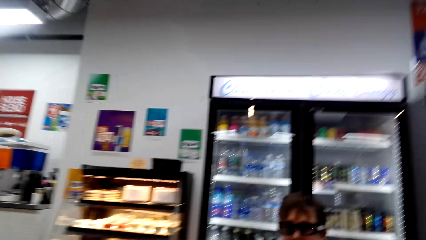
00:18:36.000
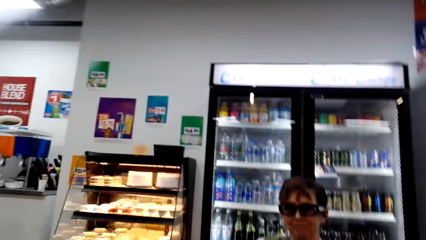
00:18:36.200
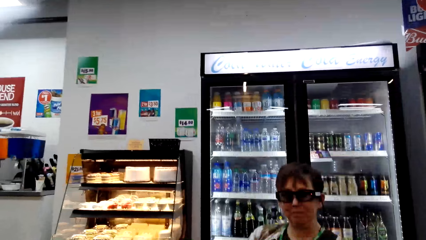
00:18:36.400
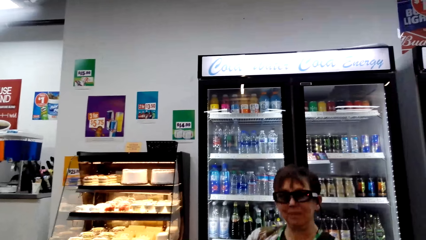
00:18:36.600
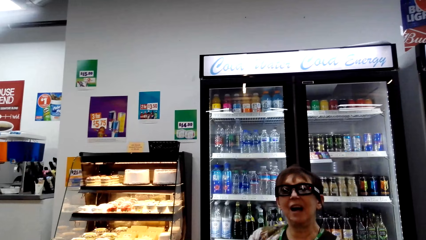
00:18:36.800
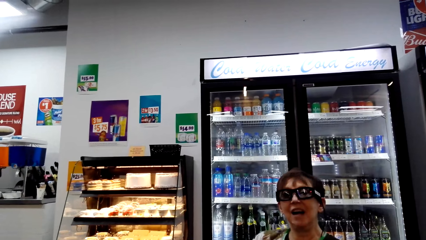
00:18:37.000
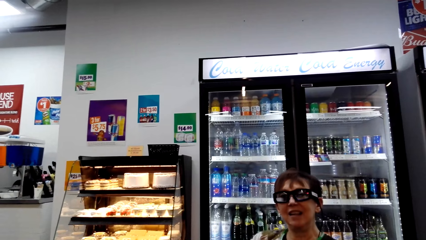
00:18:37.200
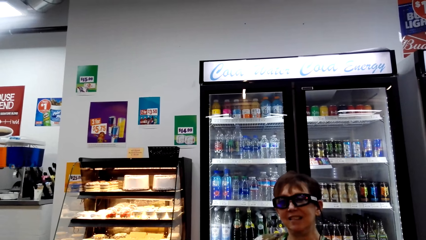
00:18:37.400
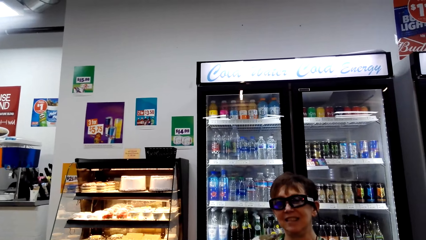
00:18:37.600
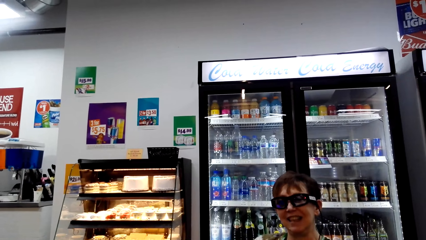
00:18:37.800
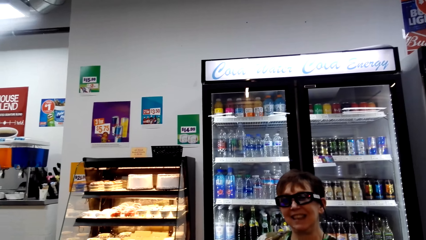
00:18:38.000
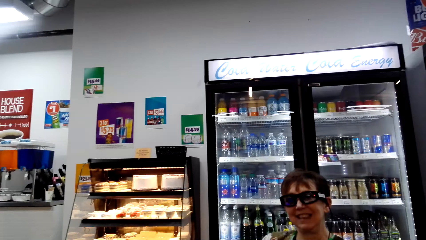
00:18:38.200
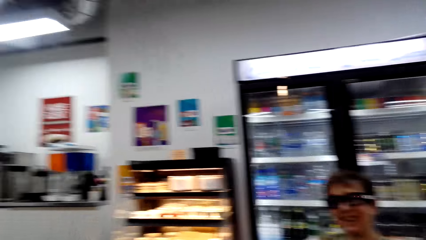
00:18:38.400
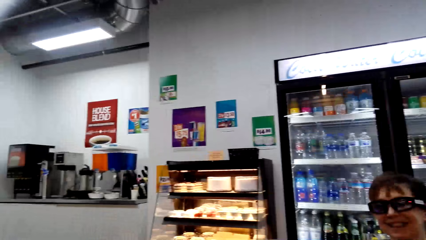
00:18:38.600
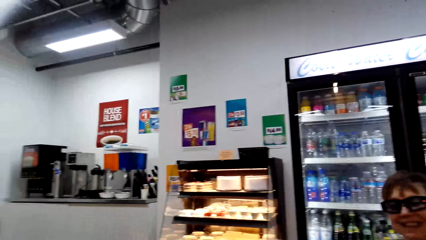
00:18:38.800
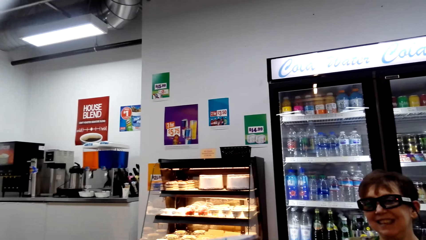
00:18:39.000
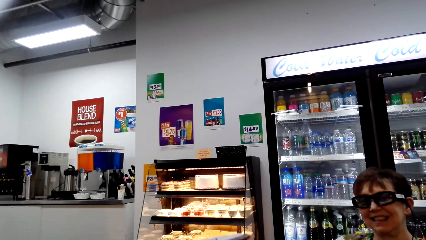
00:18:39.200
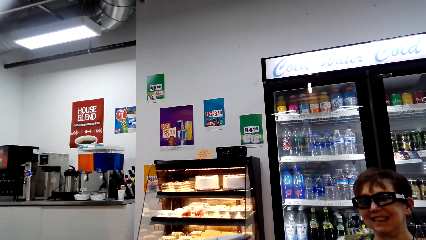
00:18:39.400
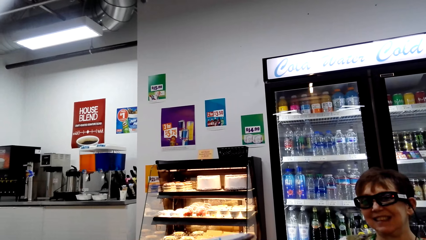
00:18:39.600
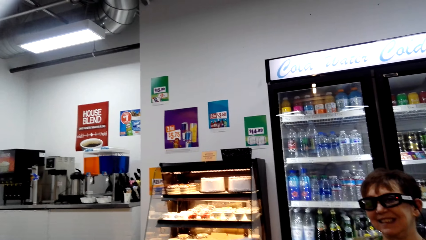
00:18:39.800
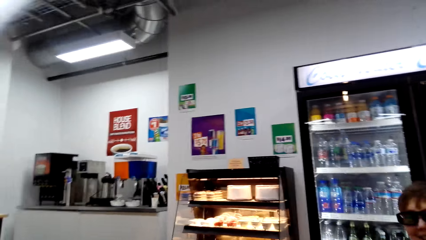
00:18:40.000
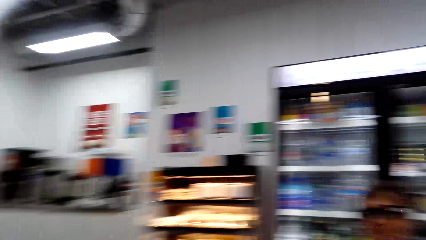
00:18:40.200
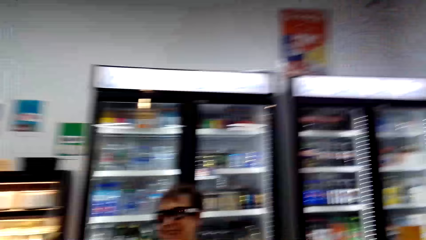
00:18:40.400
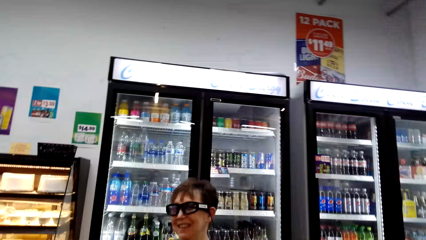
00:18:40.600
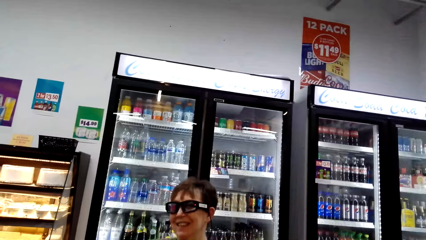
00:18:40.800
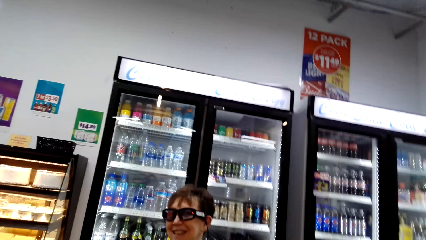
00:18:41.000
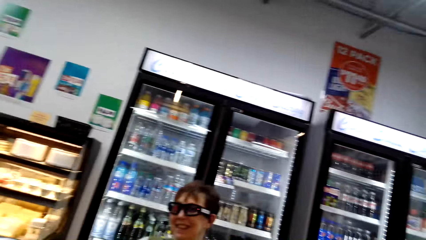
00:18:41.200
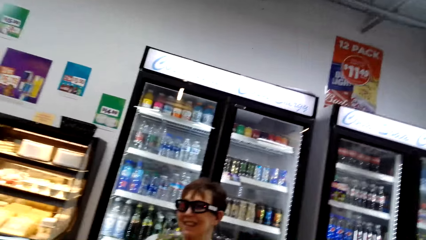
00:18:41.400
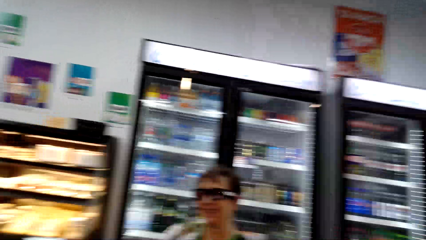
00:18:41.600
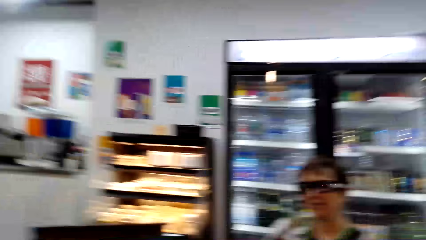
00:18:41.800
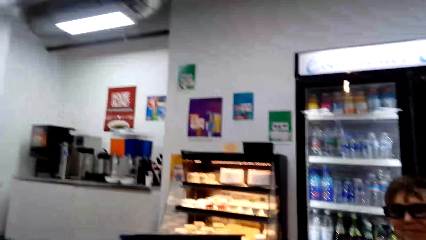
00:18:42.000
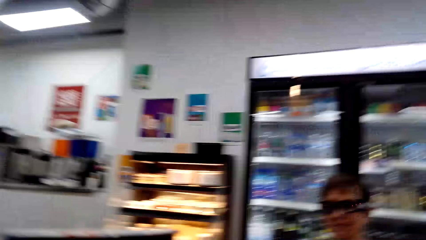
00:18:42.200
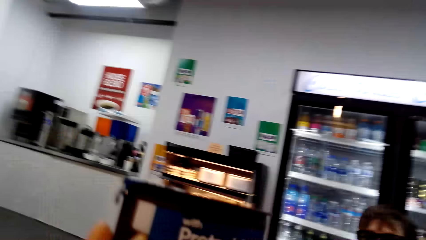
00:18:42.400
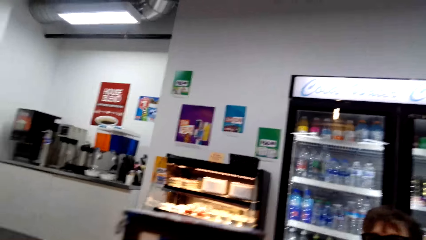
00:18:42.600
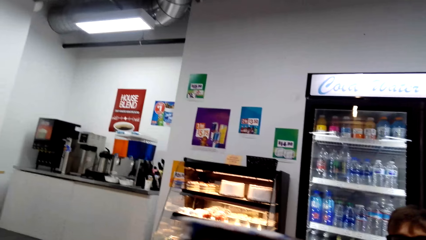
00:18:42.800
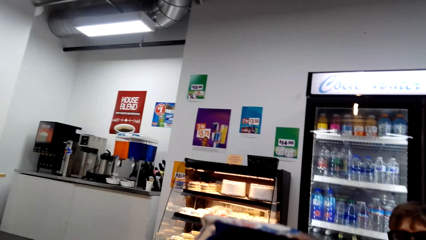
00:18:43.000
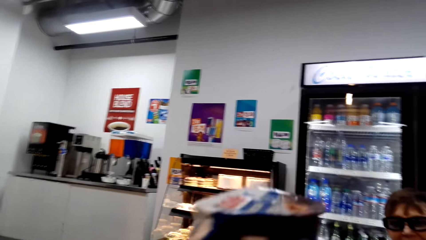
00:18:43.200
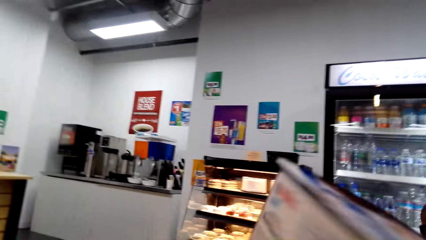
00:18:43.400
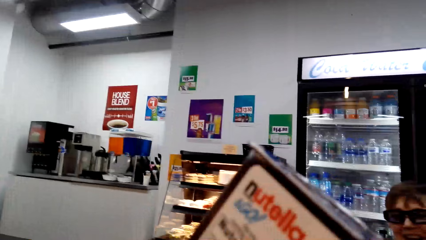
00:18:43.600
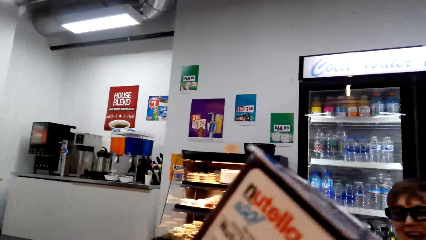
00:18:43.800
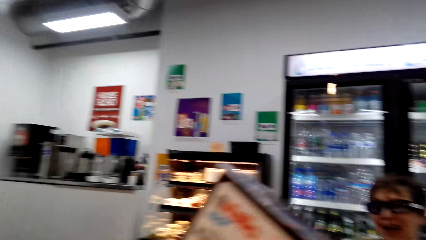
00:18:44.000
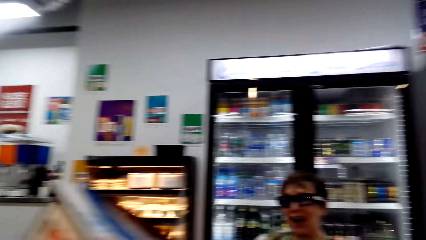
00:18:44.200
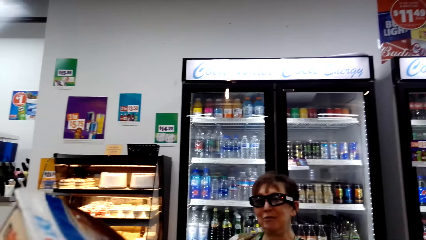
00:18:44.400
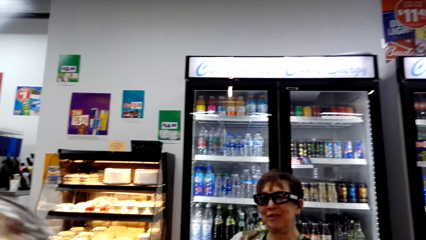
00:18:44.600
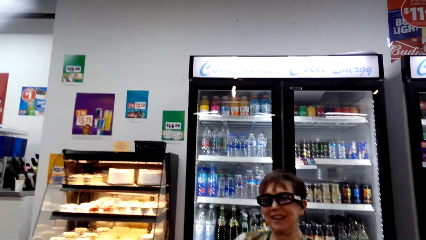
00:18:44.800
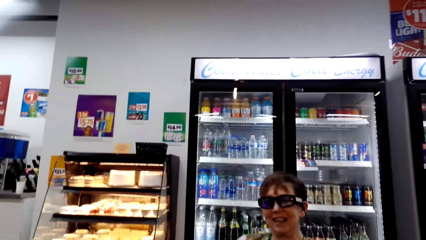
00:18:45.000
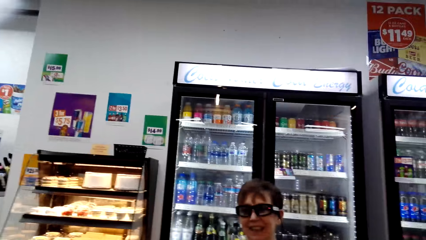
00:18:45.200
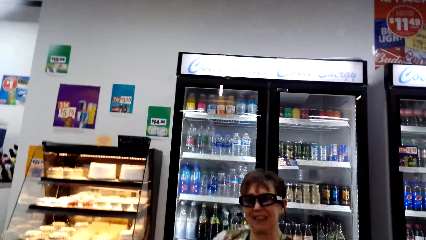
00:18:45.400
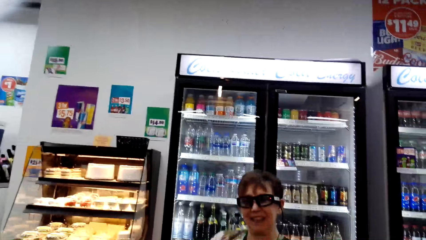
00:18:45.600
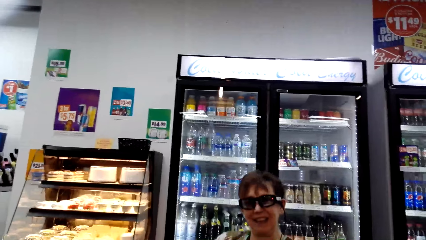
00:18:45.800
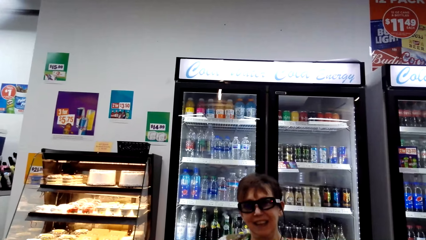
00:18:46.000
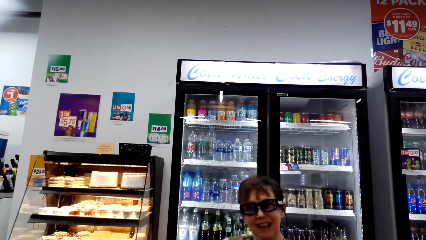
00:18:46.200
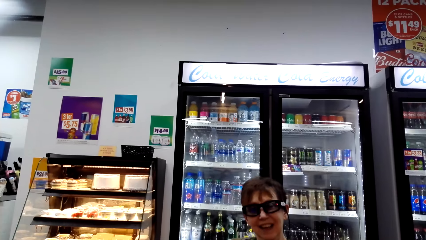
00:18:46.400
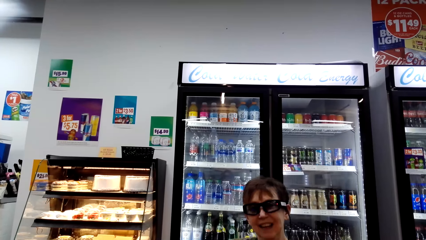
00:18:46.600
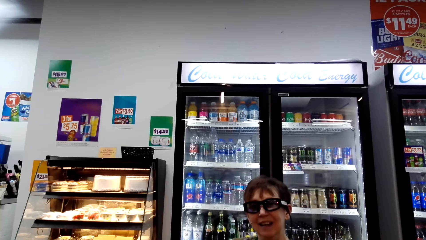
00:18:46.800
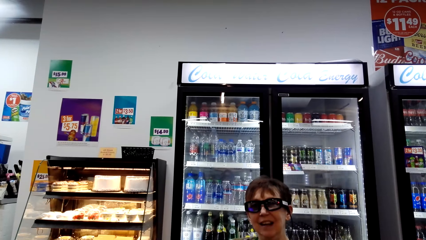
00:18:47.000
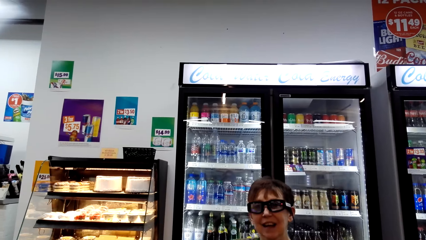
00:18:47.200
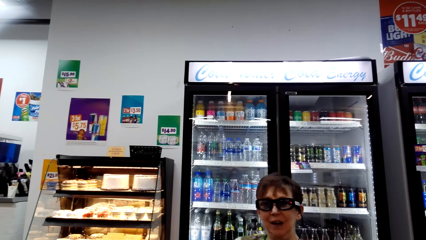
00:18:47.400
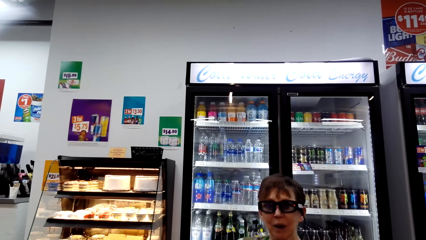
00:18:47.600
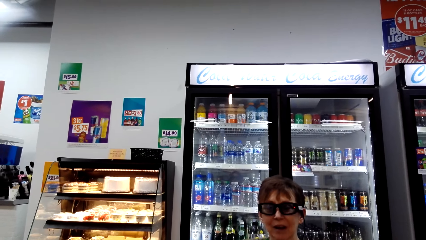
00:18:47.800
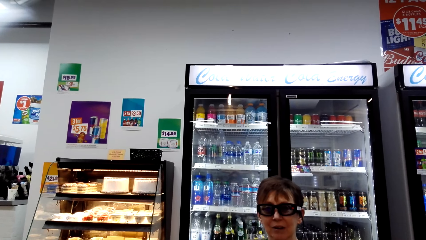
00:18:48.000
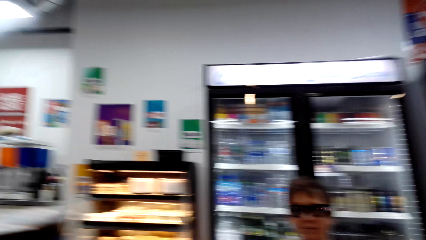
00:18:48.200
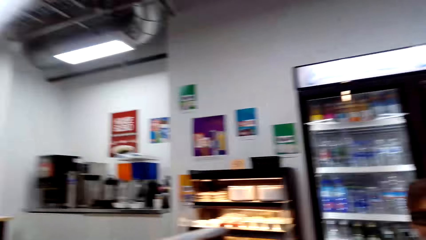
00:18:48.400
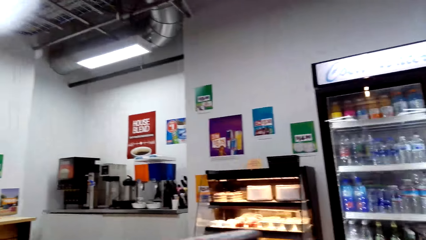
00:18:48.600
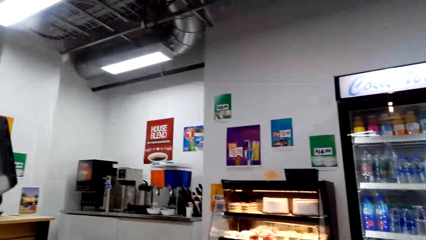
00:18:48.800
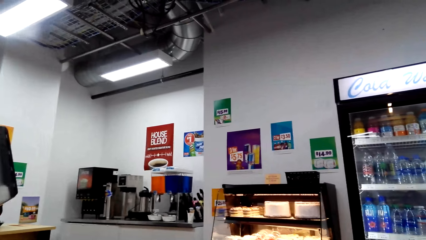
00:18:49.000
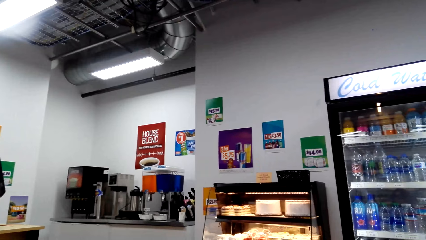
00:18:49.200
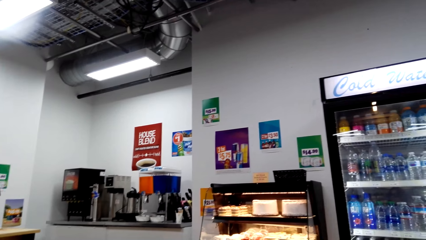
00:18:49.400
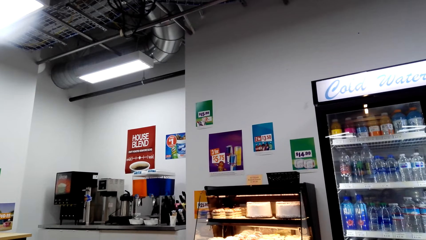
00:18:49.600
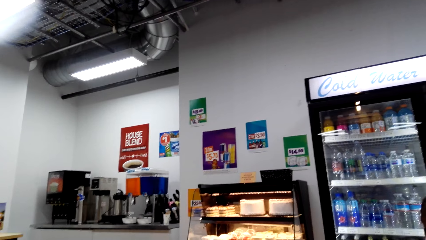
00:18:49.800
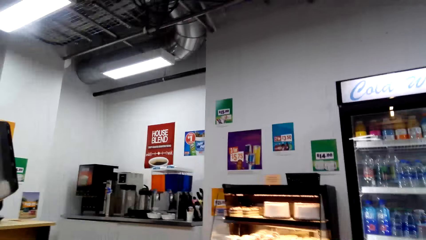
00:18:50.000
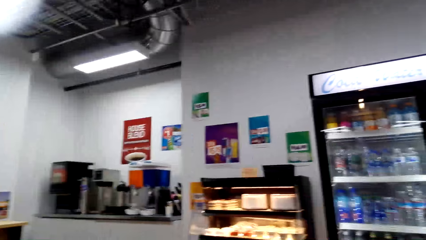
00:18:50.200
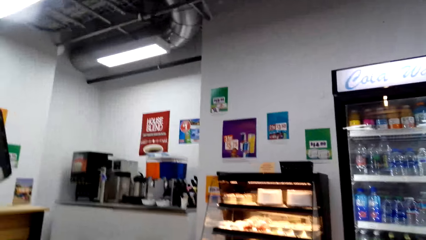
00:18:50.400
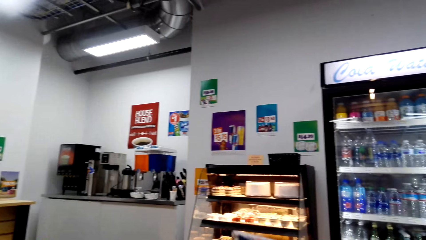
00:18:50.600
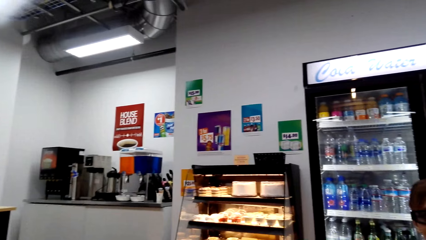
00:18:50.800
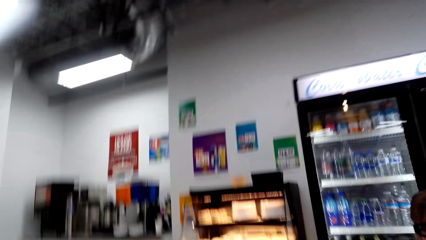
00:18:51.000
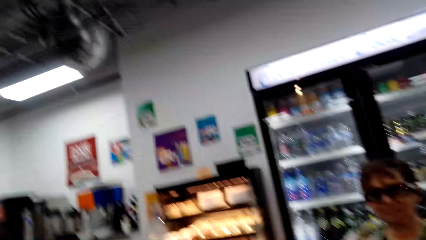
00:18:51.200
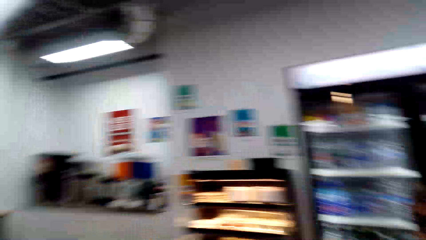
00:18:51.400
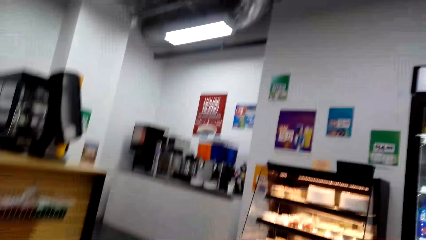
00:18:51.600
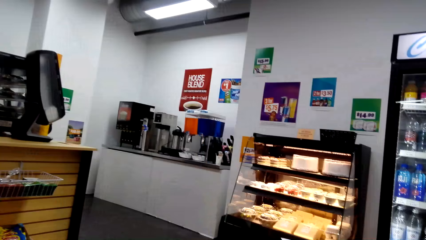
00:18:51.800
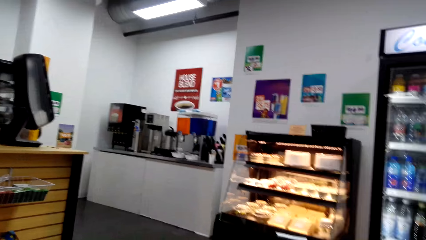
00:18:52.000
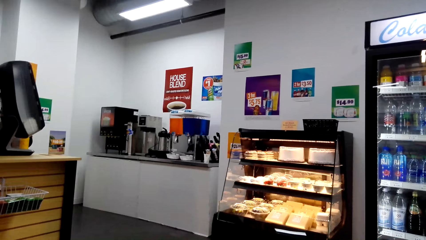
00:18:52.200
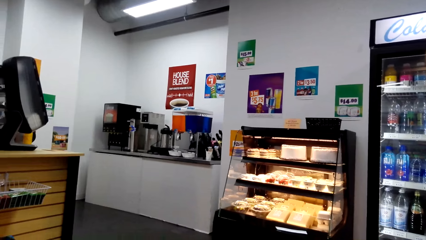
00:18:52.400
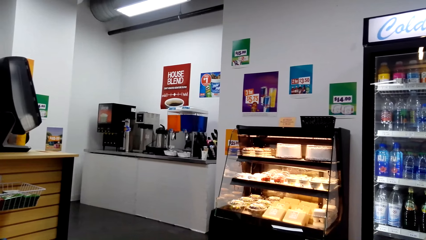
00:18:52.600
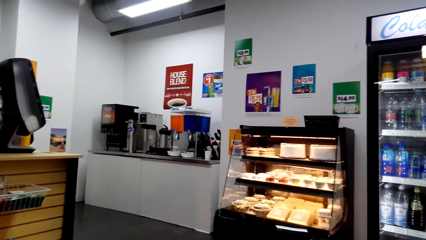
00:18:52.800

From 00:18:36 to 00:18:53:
A woman talks. The camera wearer walks around. They lift the book or Nutella box. The woman talks. The camera wearer looks around.
